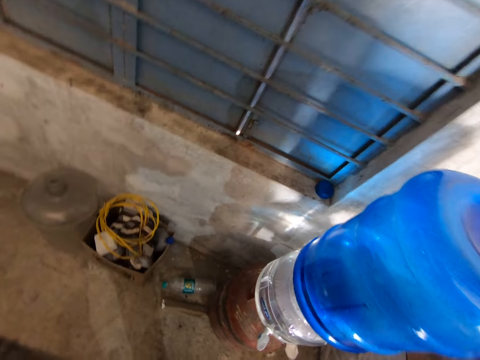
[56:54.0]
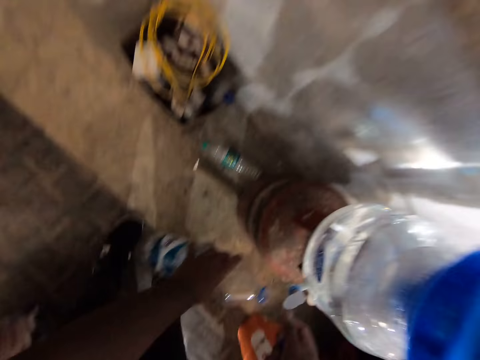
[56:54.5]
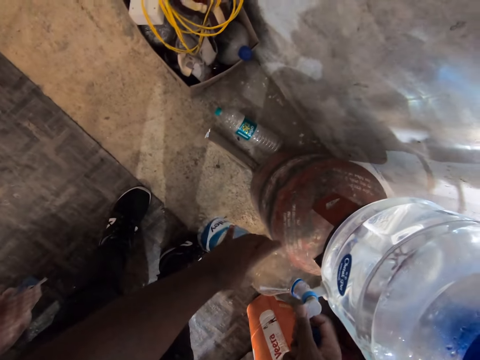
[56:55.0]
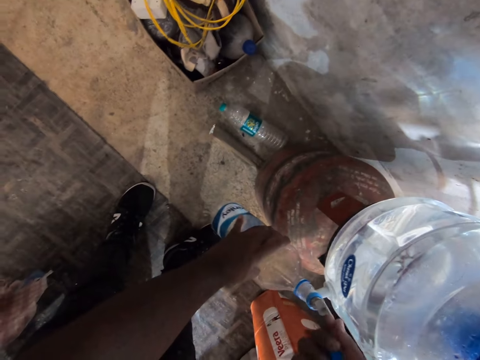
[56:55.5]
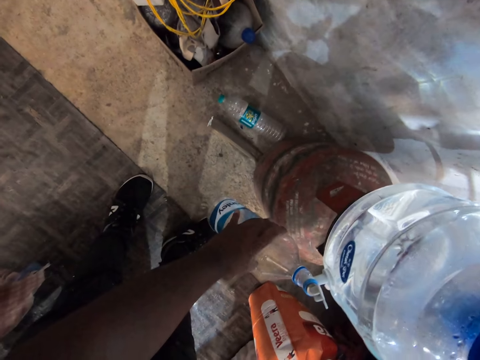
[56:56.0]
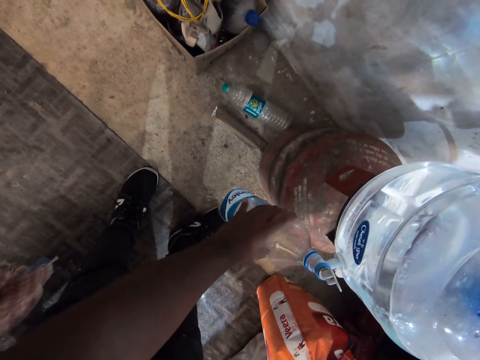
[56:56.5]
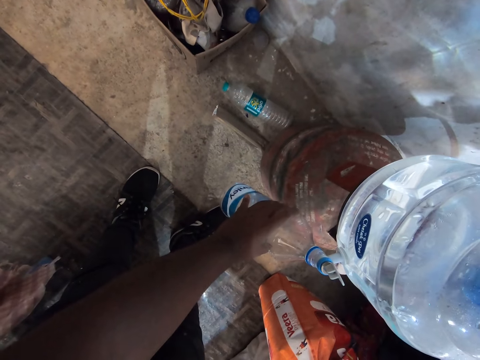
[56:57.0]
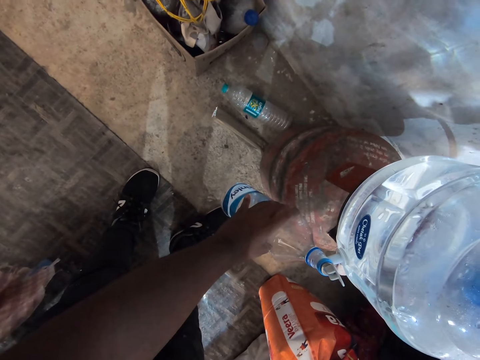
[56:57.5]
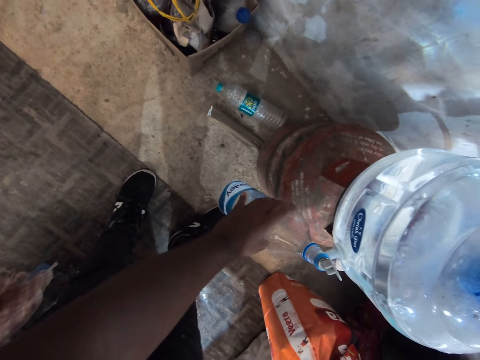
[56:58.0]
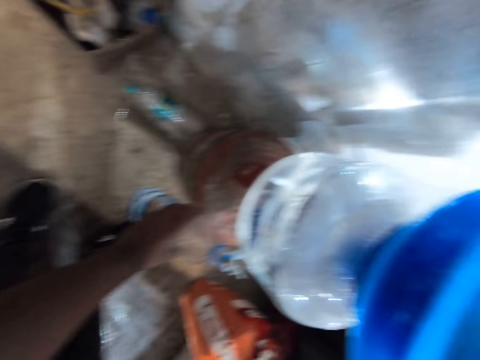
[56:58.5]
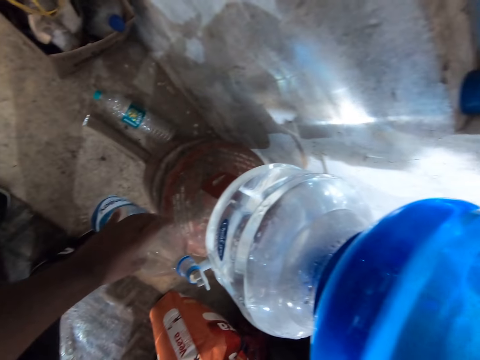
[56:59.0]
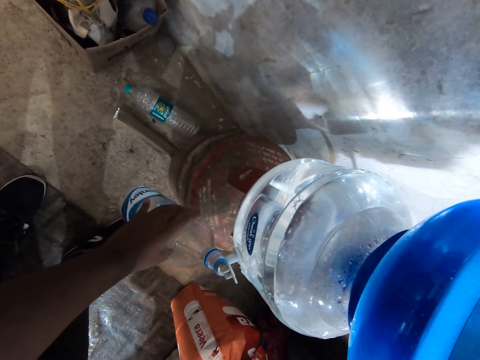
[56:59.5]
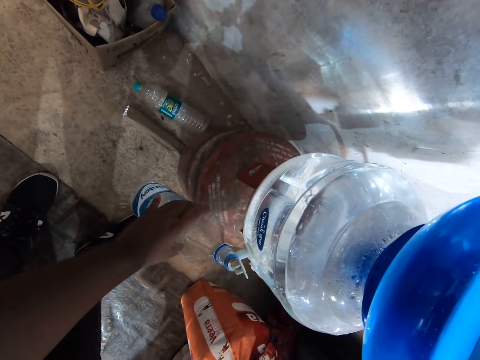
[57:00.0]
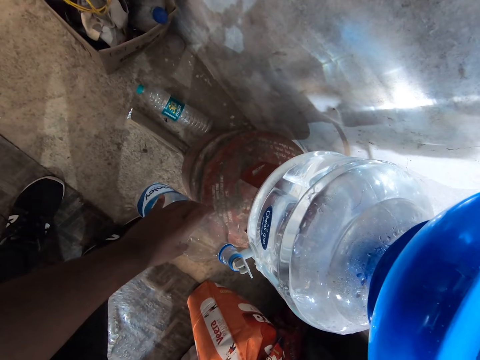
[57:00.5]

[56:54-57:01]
The camera wearer holds the bottle of water with his left hand. He opens the faucet of a water dispenser on a gas can with his right hand. He collects water from the water dispenser with the bottle of water in his left hand.

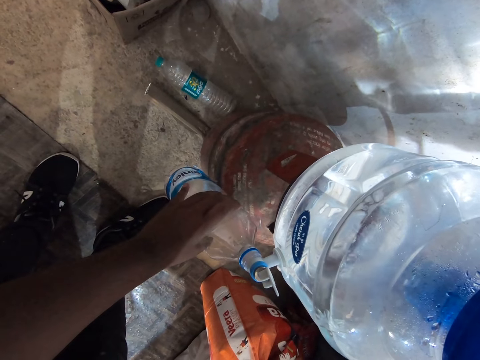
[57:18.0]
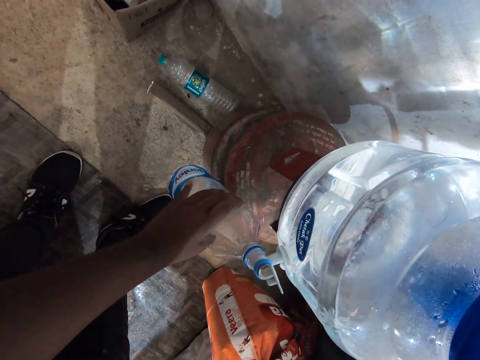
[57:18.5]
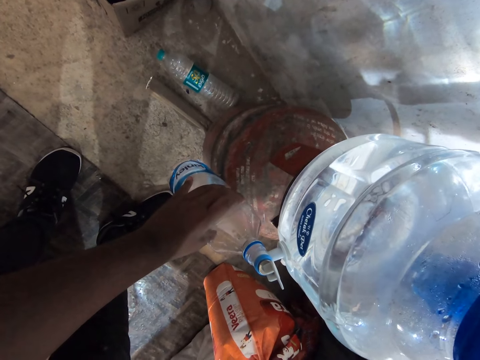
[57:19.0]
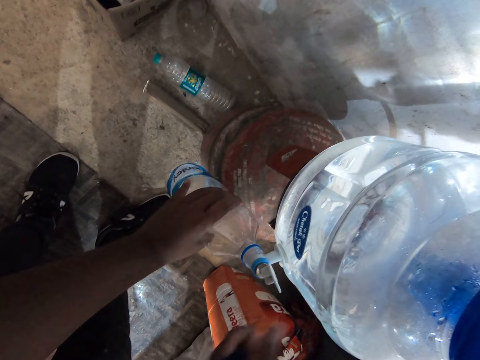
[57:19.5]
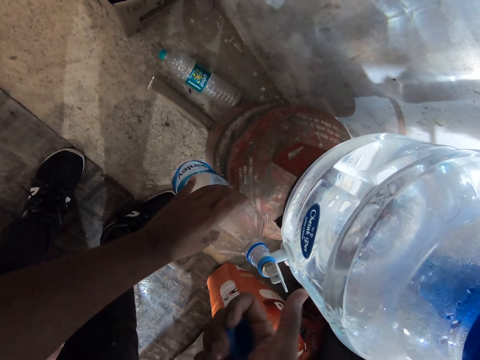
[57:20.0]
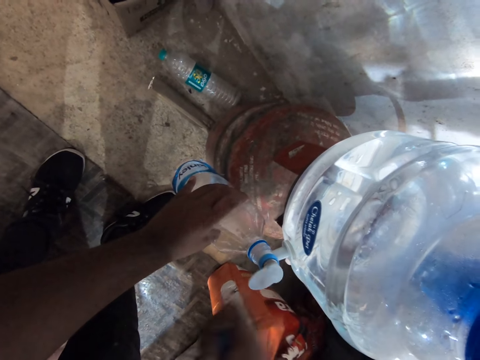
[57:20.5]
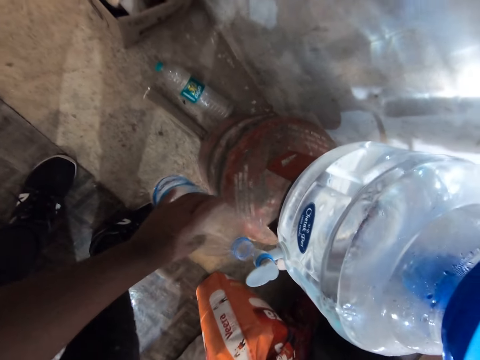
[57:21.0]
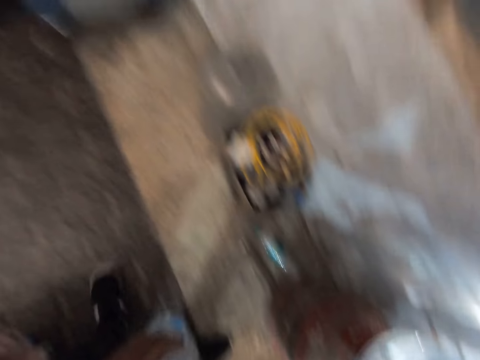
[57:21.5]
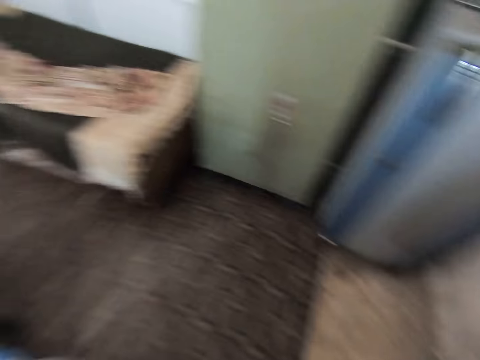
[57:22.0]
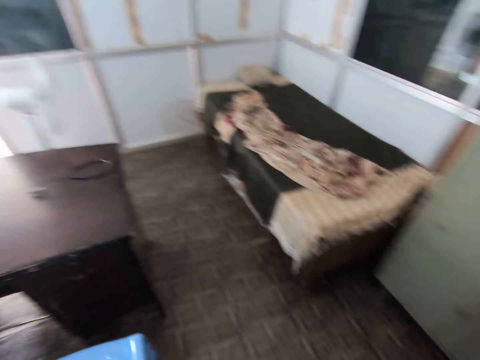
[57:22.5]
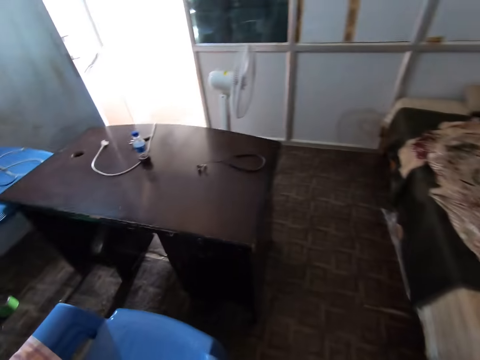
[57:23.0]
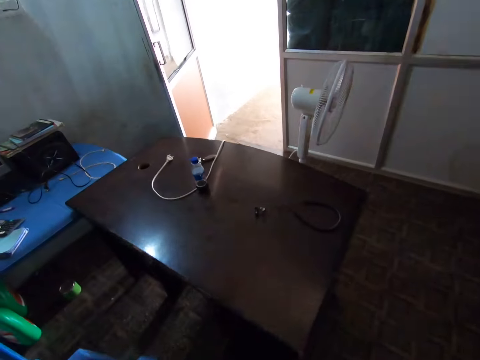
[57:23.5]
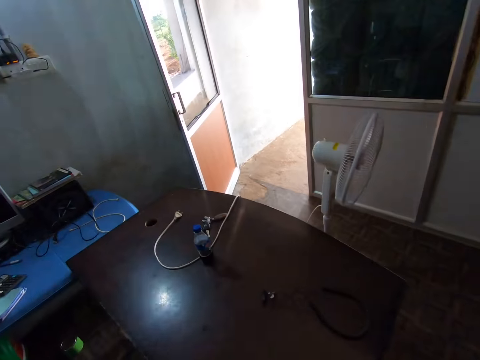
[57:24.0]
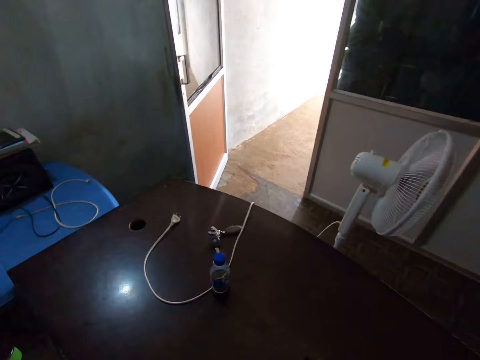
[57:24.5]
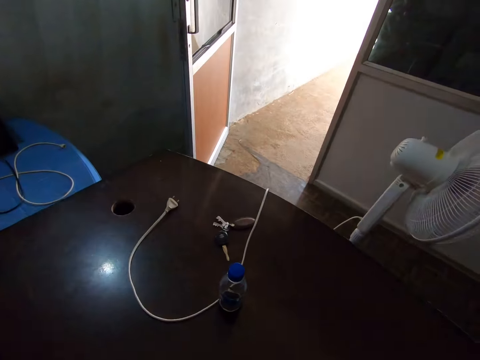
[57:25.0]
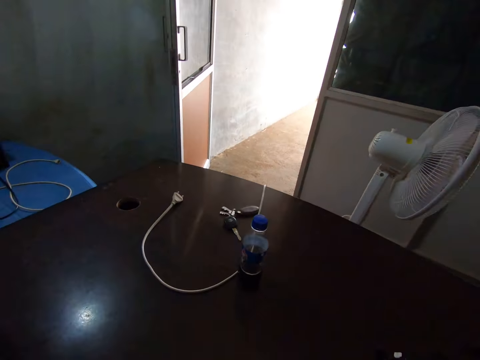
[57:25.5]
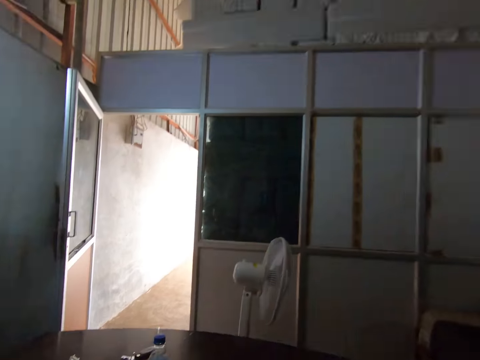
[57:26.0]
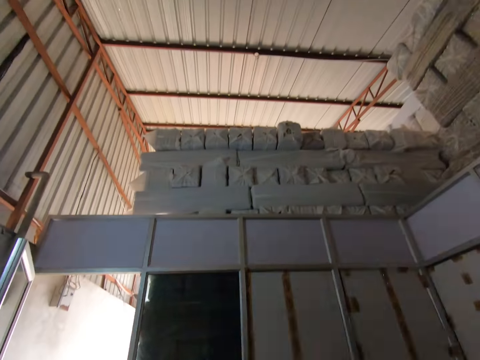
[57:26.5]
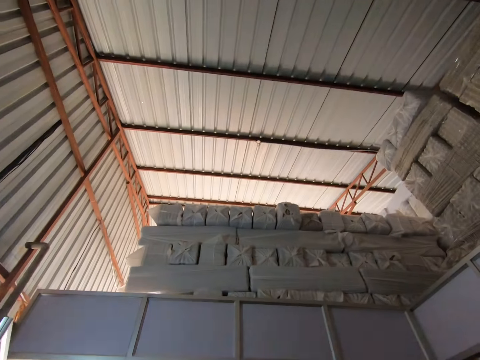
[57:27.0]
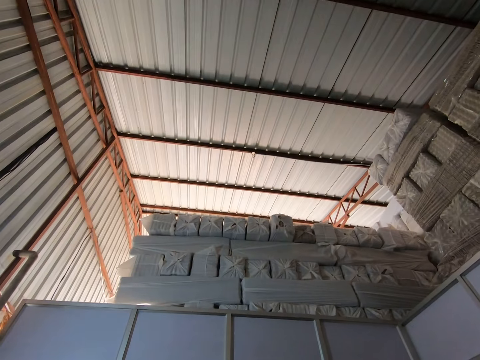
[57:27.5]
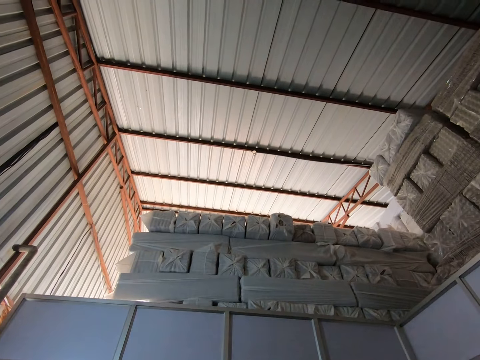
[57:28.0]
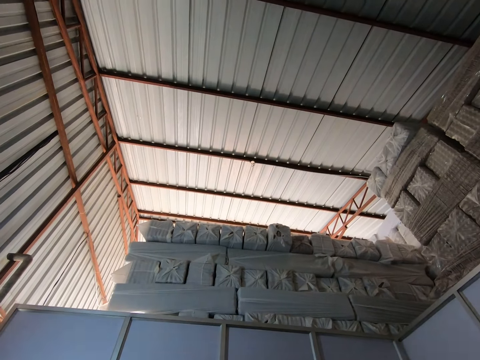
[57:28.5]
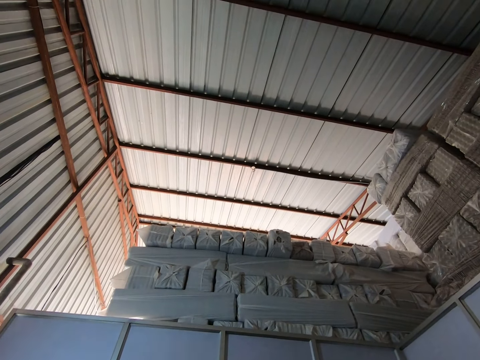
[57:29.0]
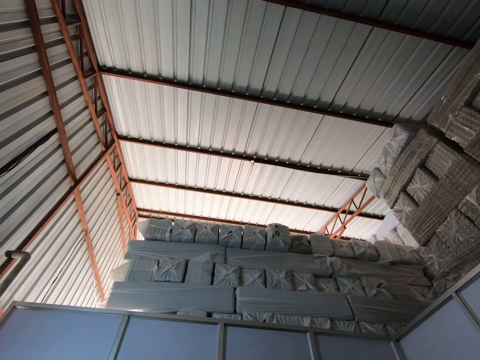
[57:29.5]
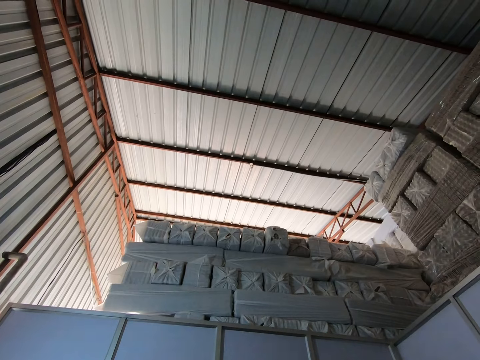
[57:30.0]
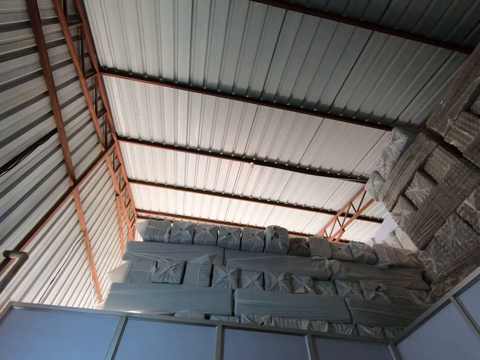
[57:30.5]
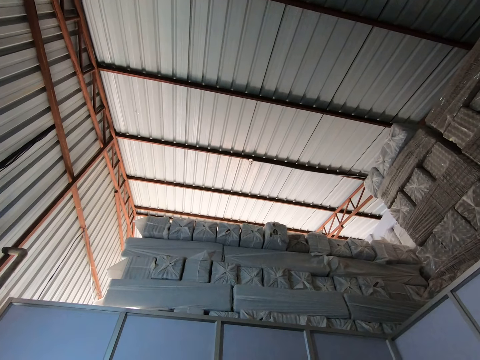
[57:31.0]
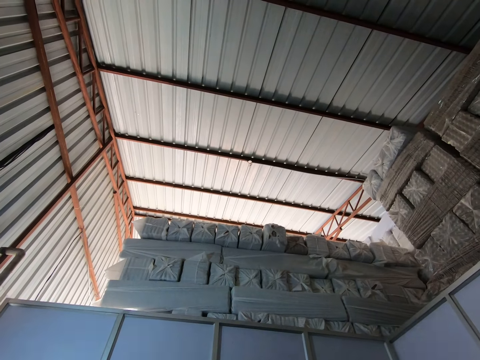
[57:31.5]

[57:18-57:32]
The camera wearer closes the faucet of the water dispenser on the gas can with his right hand. He walks around the room. He looks around the room.

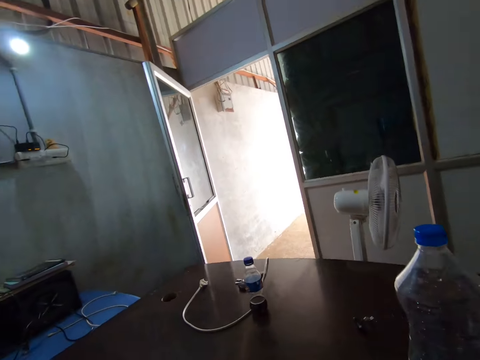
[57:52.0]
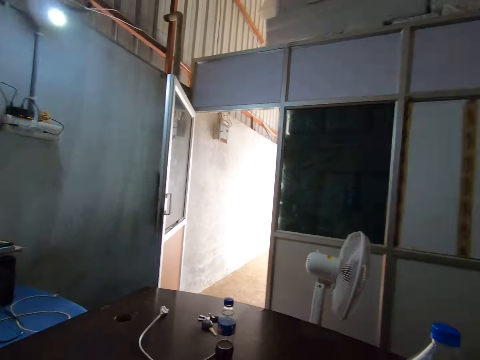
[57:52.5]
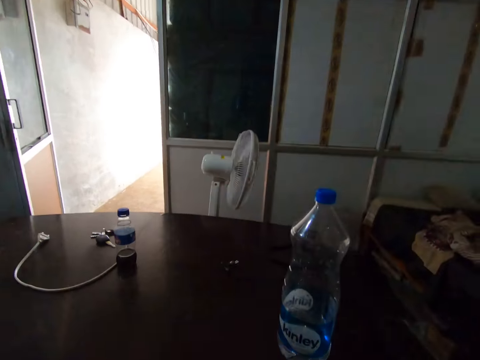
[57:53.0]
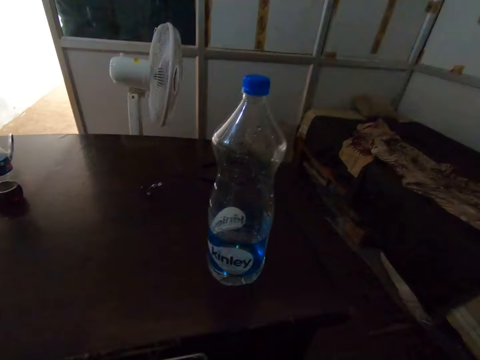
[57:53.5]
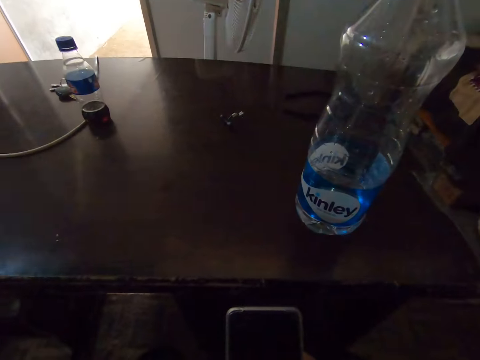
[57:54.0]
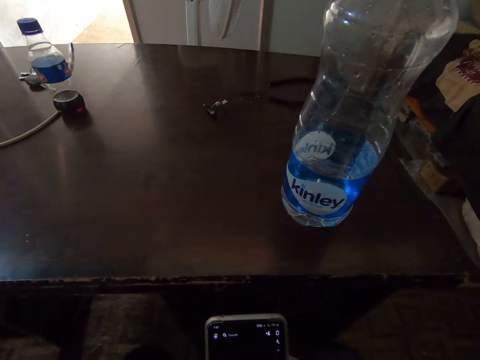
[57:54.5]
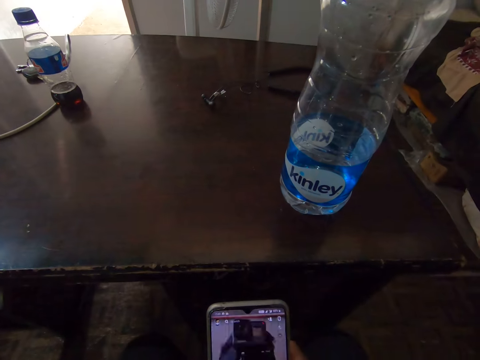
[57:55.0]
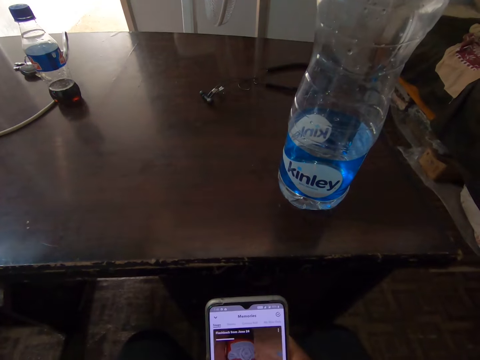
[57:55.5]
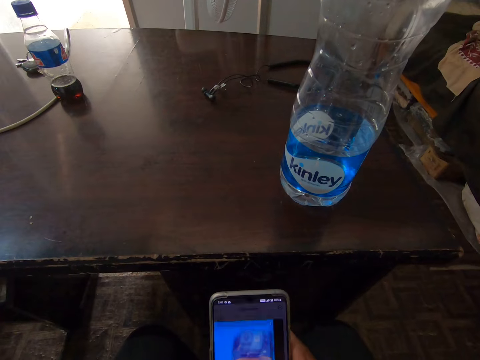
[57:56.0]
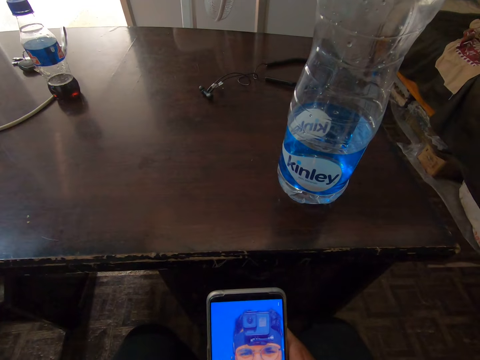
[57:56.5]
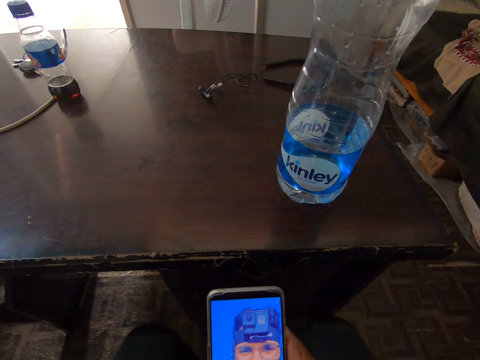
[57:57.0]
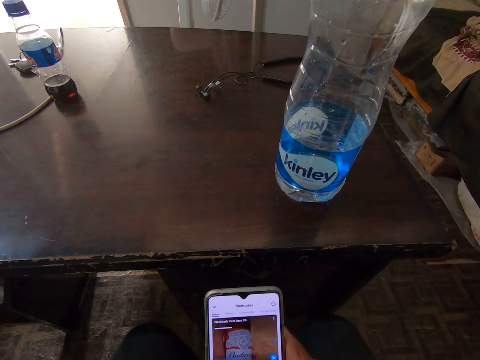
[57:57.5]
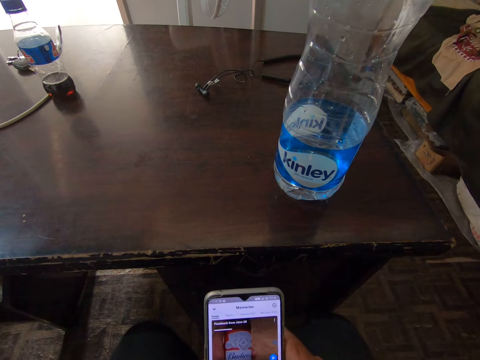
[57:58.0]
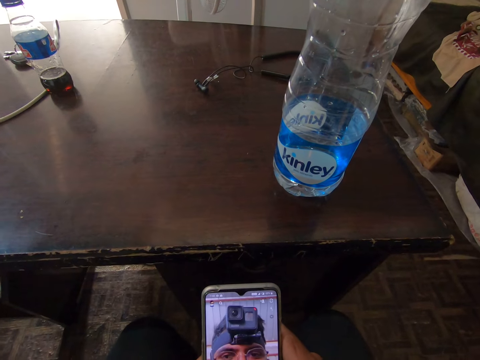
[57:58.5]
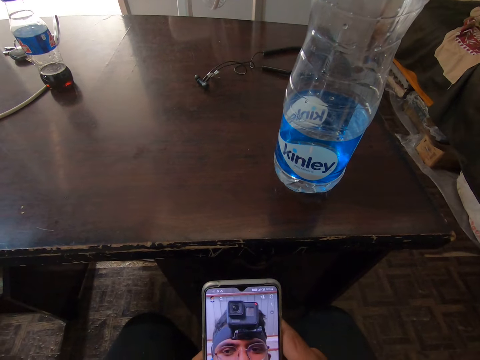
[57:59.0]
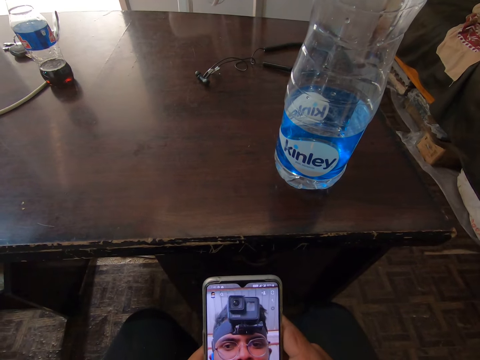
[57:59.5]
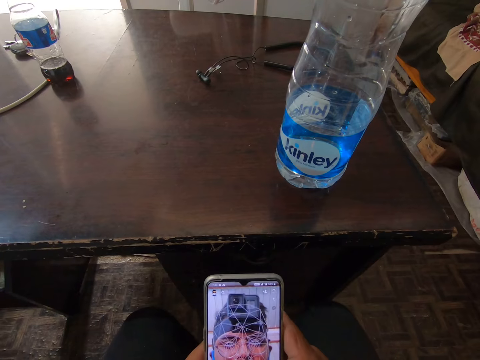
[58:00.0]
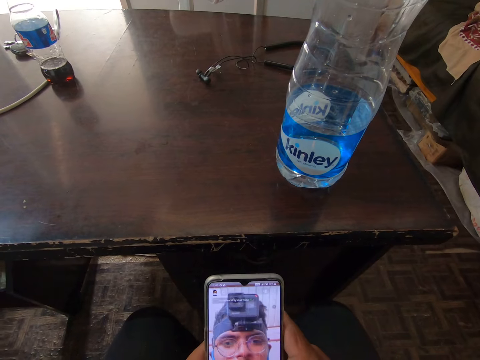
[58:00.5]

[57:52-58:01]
The camera wearer holds the phone with both hands. They operate the phone with both hands. They scroll the phone.
